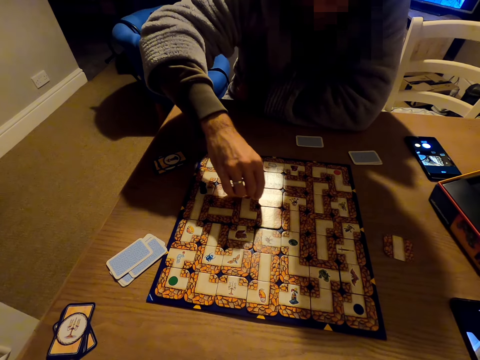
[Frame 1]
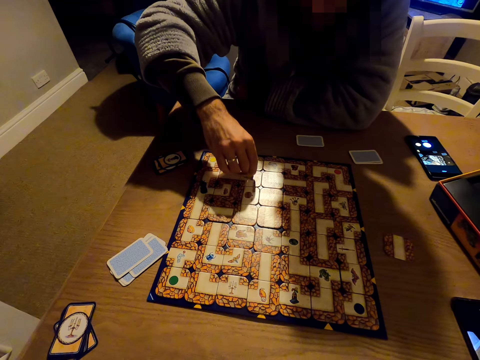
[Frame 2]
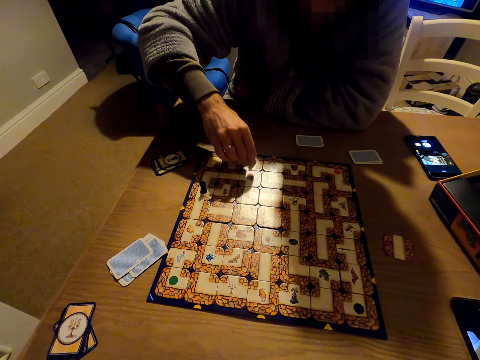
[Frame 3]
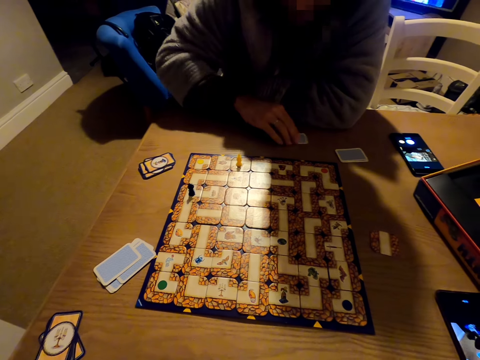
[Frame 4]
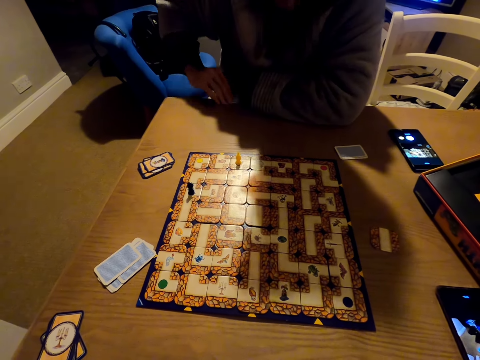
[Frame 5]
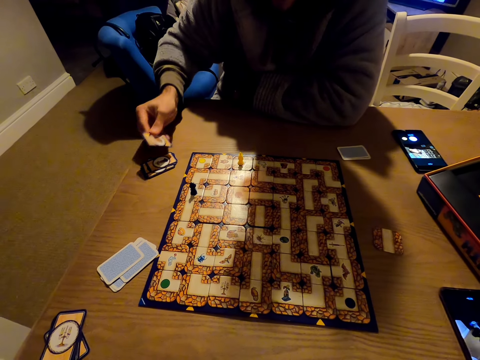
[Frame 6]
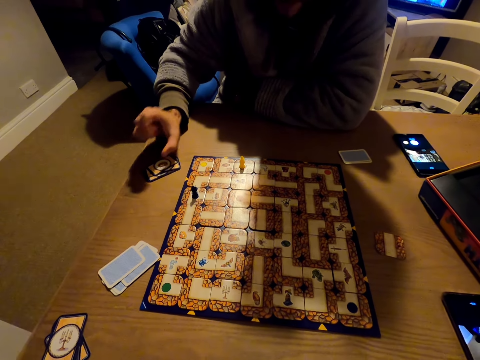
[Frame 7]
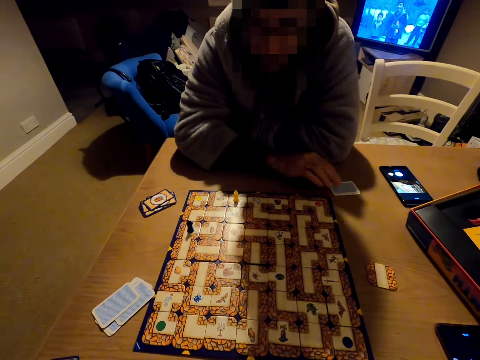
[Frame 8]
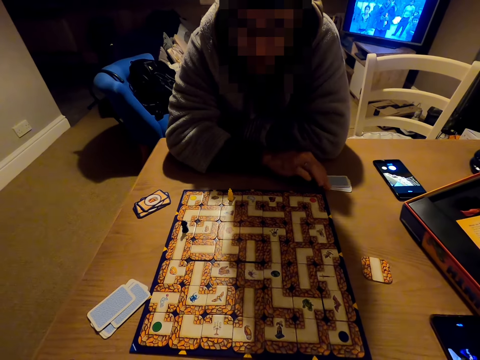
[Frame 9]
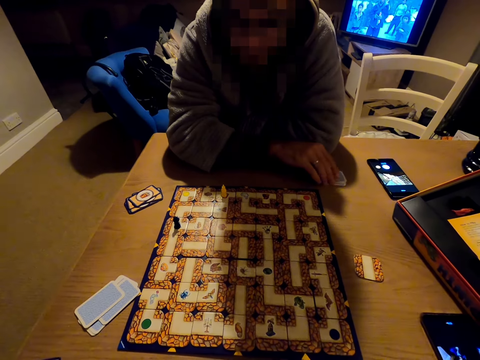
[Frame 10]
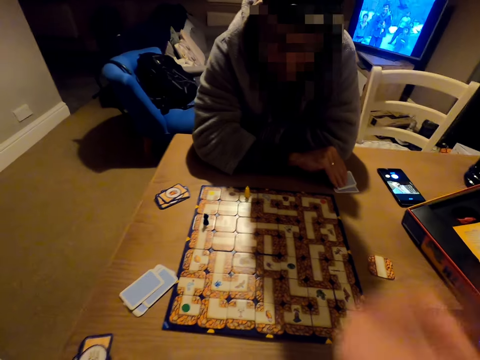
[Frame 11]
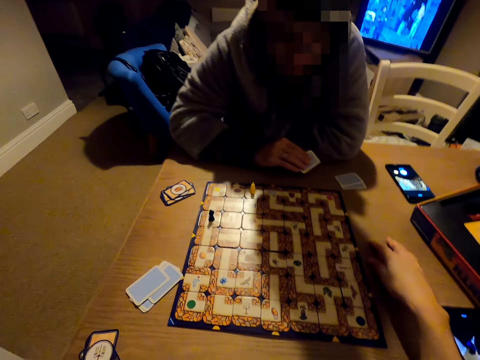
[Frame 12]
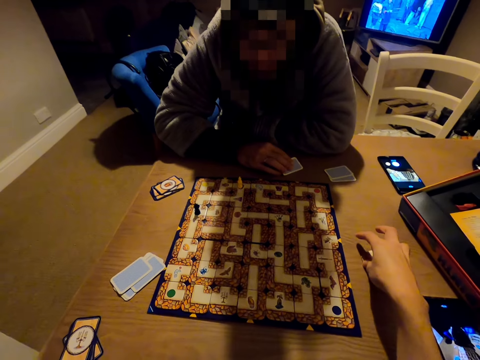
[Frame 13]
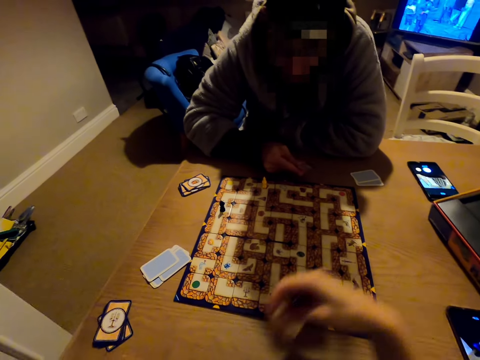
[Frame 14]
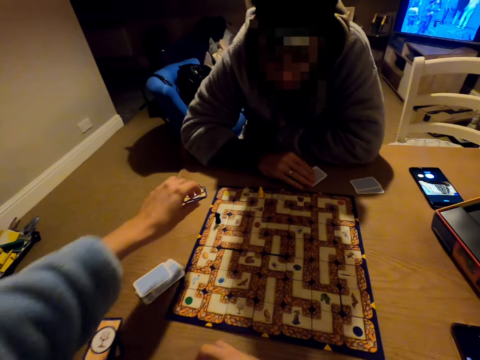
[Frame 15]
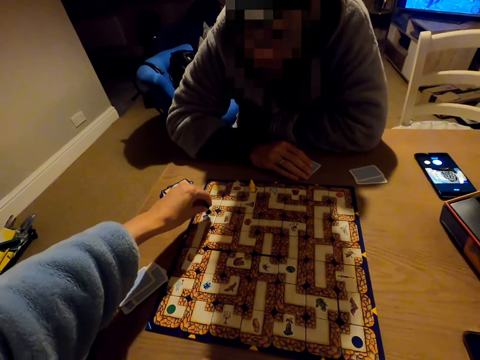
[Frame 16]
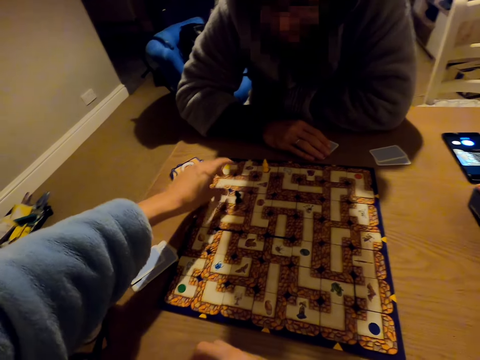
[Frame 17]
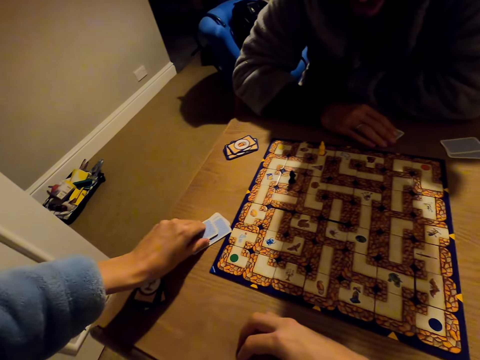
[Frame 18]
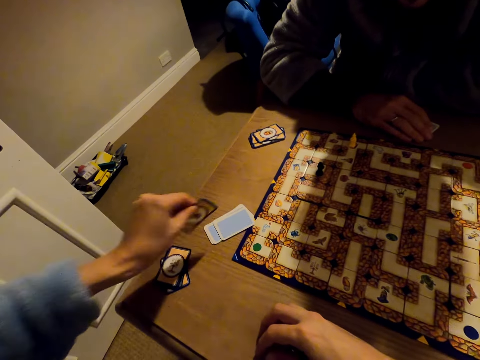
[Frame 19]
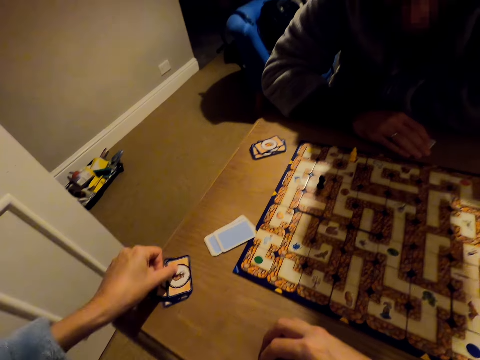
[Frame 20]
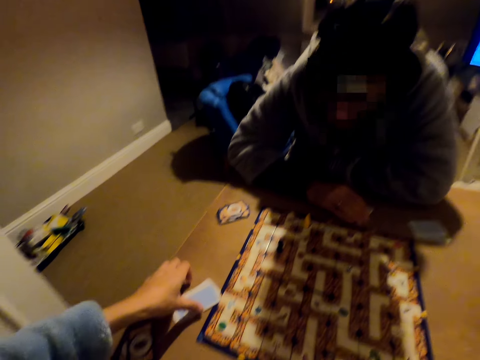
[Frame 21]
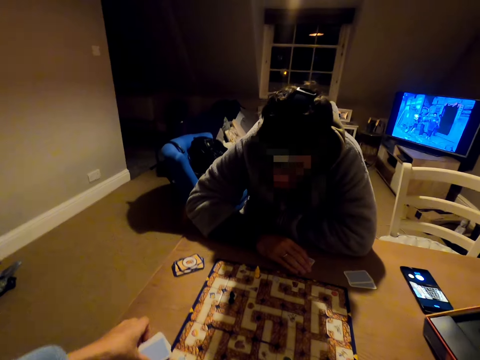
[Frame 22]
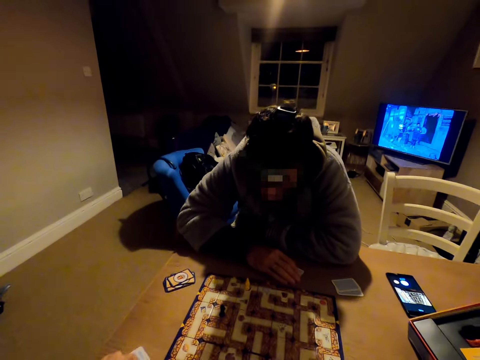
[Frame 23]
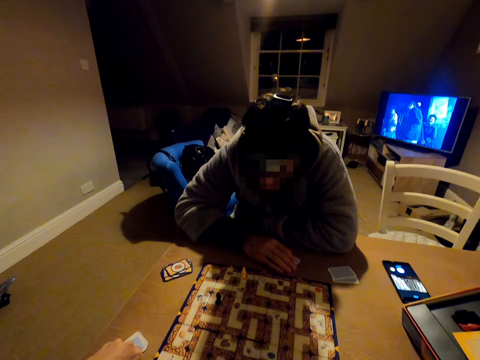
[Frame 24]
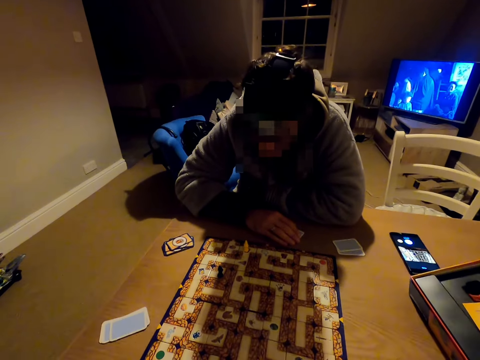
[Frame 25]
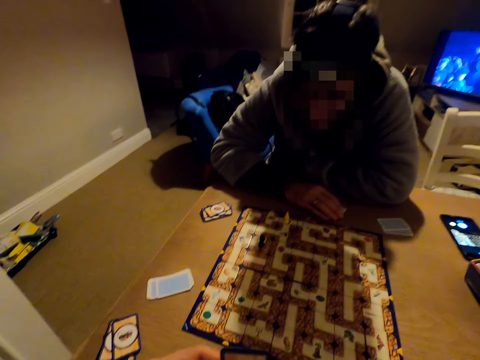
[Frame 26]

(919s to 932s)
A man pulls a card from the table and places the card on top of other cards on the table. The man holds on to a card. The camera wearer picks a card from the table. She plays the labyrinth board game. She picks a pawn with her left hand and moves the pawn across the monopoly board. She picks a card from the table, puts the card back to the table, and picks another card from the table.

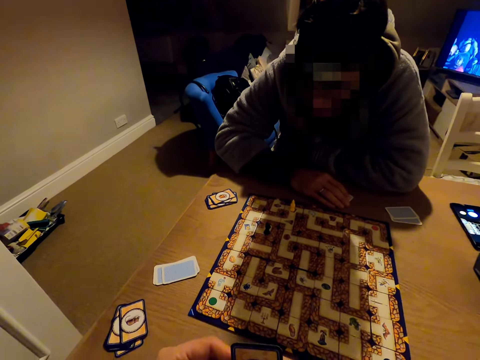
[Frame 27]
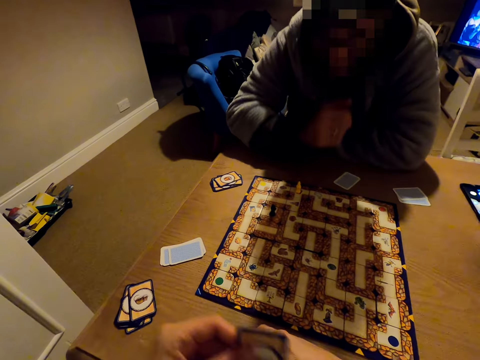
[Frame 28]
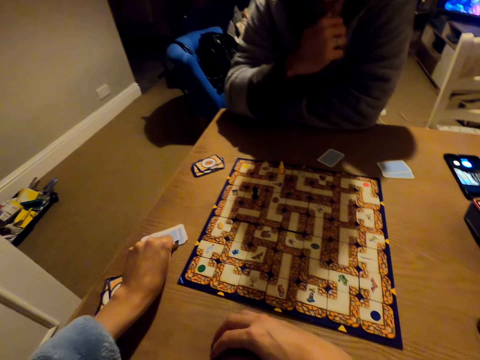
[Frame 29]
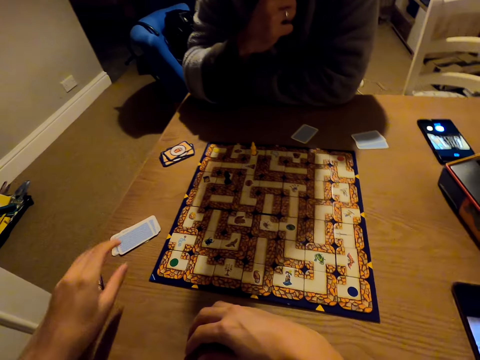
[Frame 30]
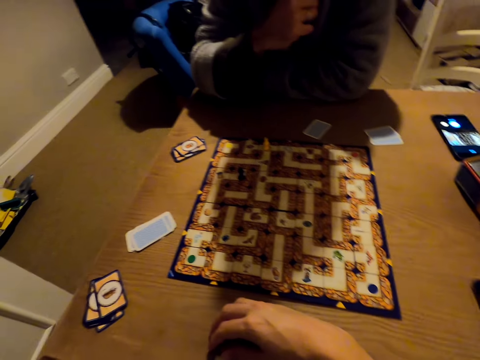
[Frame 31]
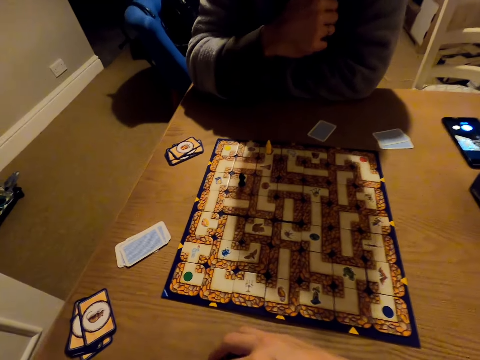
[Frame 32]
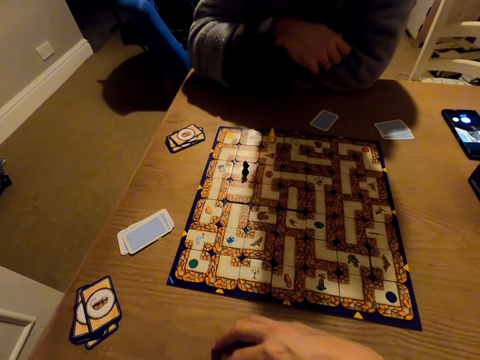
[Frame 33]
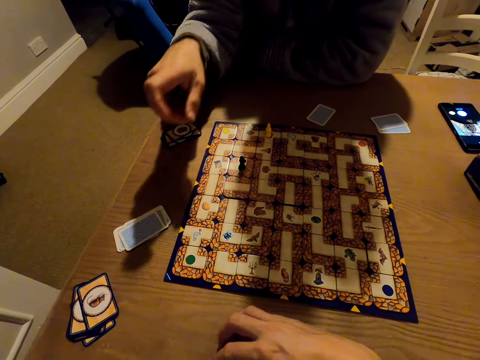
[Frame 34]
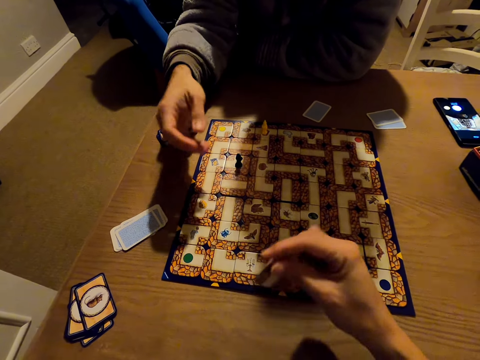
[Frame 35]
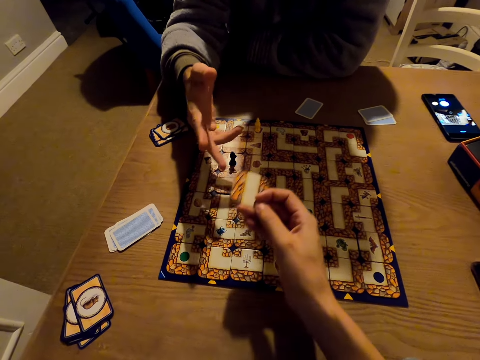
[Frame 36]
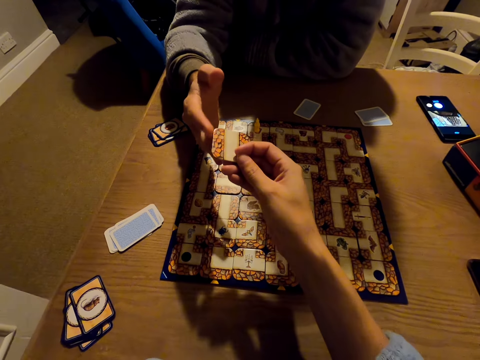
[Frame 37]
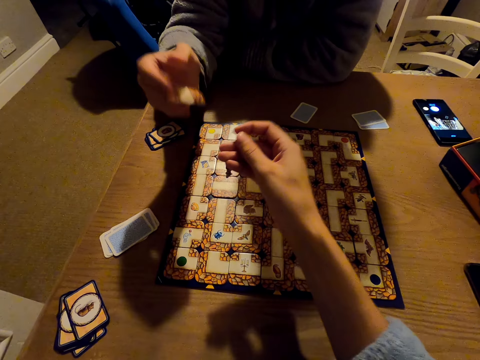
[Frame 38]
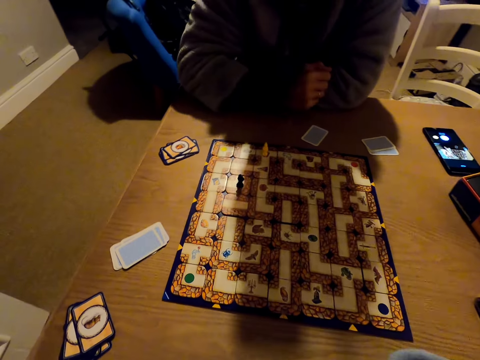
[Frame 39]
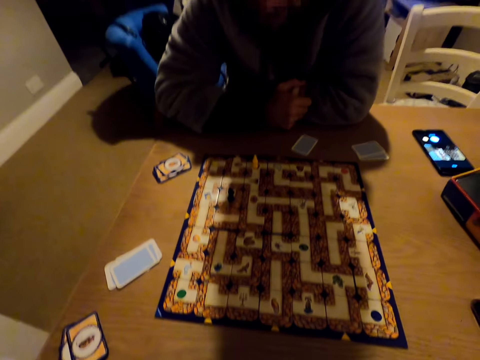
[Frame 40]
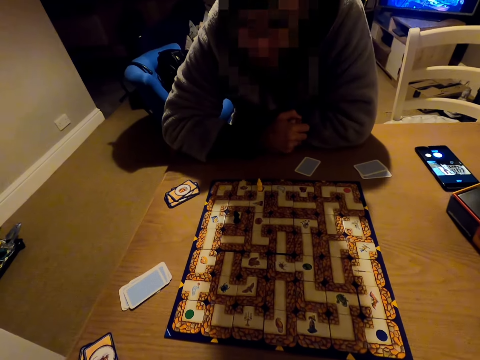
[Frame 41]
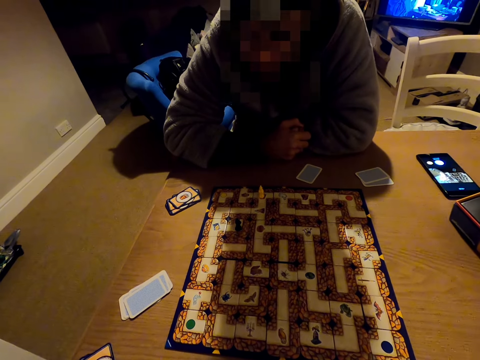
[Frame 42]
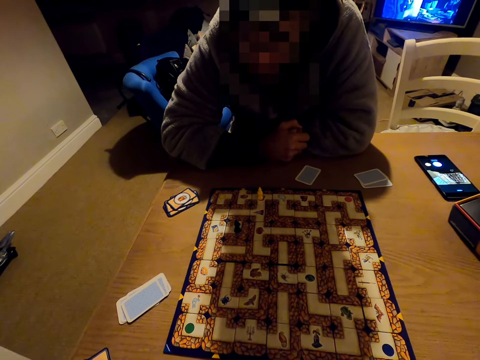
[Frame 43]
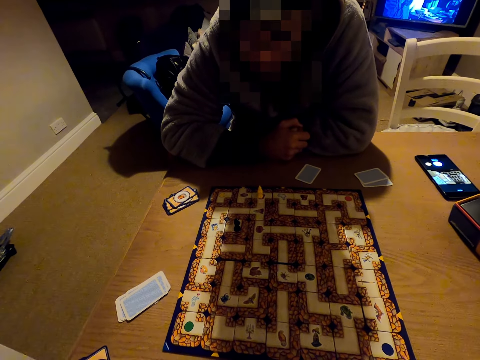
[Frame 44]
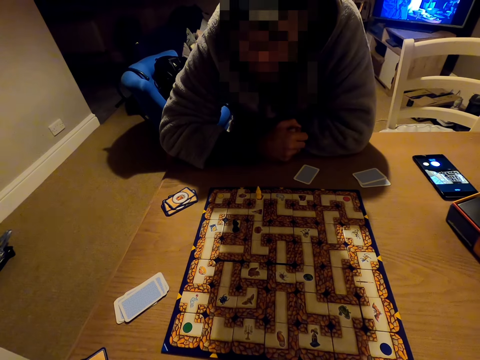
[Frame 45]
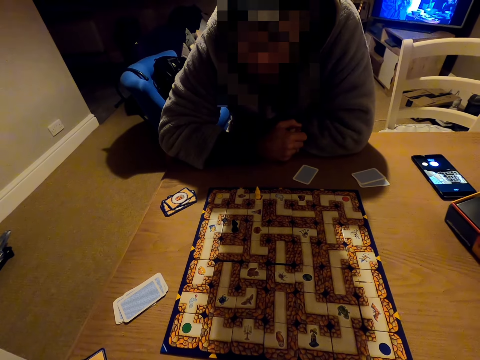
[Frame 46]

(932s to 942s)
The camera wearer puts the card back to the table. They give a man a card piece.

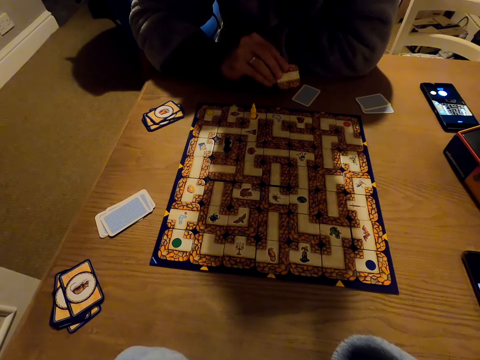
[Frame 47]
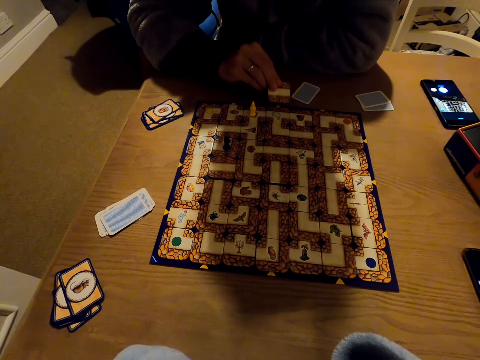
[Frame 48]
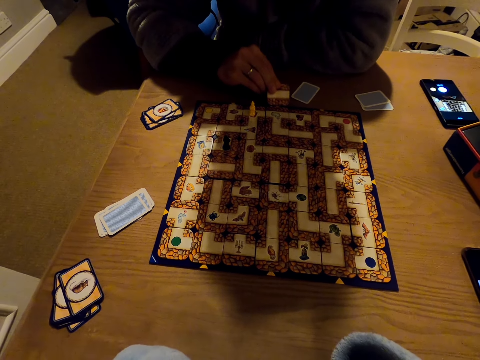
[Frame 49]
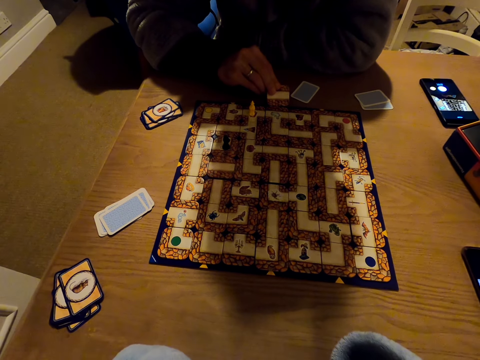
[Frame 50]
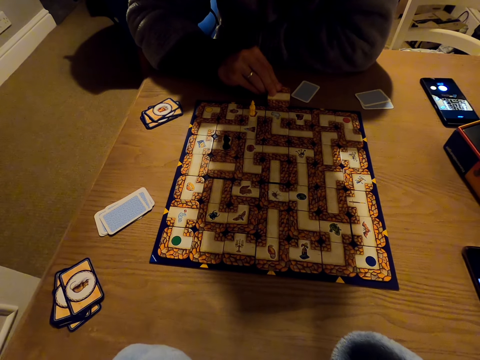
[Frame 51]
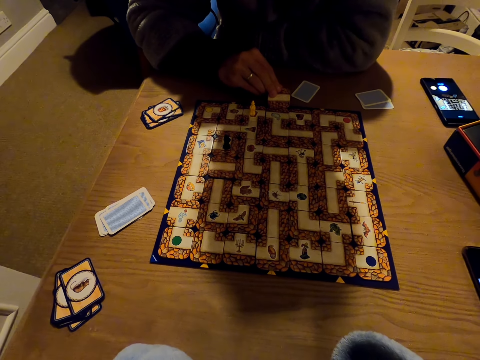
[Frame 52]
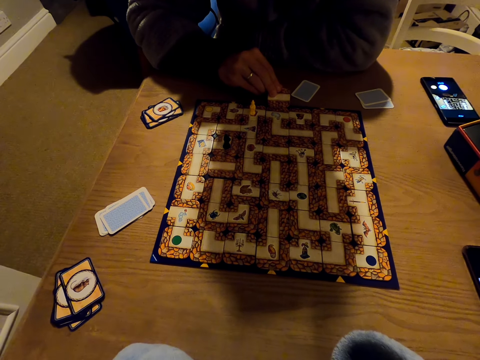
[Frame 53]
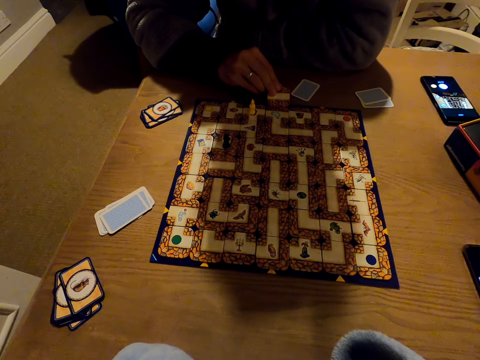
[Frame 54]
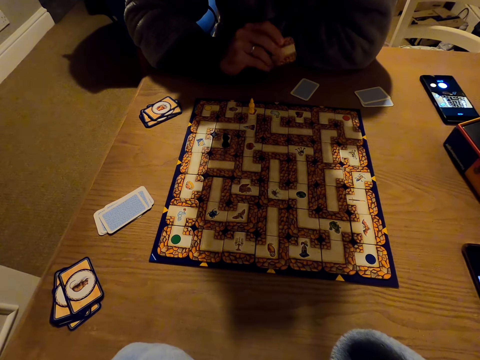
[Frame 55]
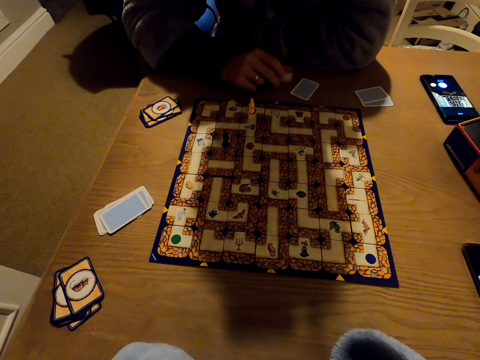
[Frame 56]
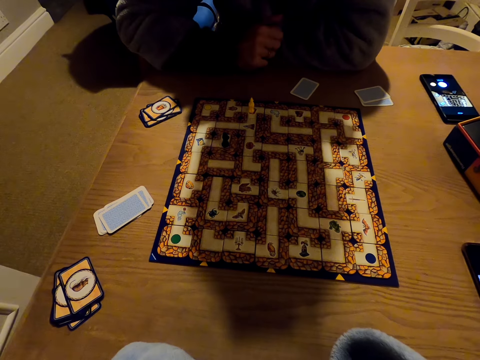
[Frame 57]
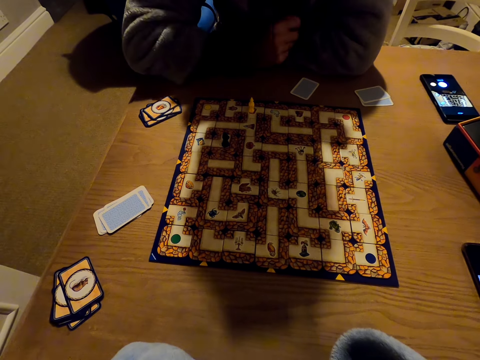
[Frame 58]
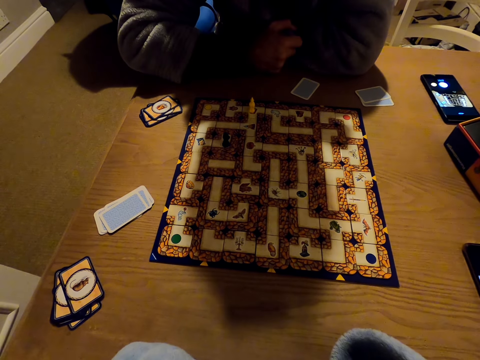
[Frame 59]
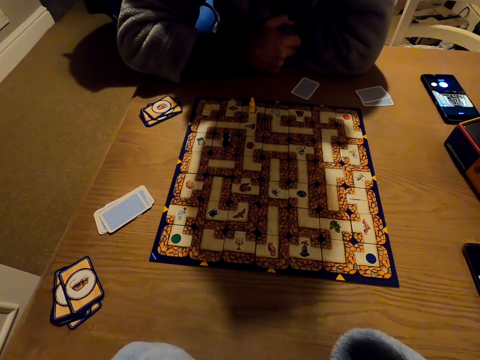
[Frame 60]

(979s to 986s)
A person plays the labyrinth board game.
